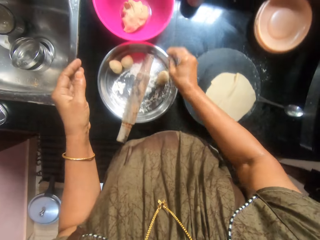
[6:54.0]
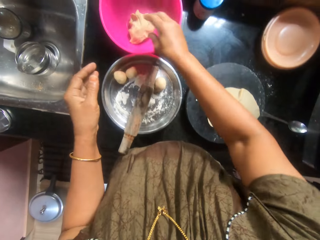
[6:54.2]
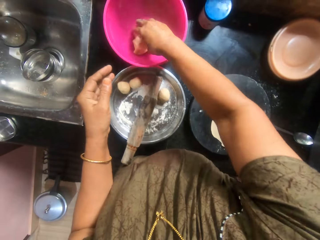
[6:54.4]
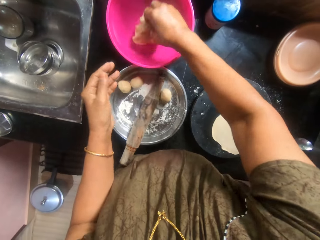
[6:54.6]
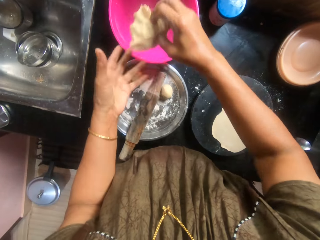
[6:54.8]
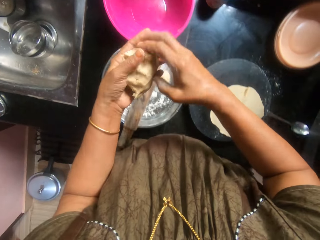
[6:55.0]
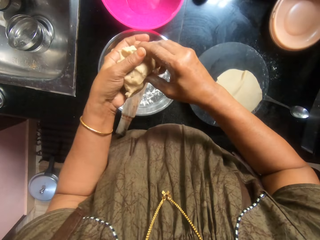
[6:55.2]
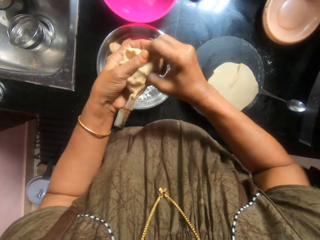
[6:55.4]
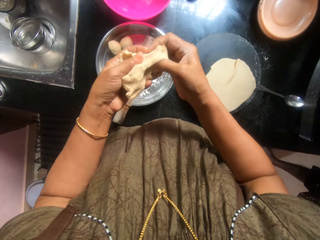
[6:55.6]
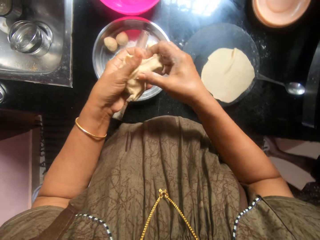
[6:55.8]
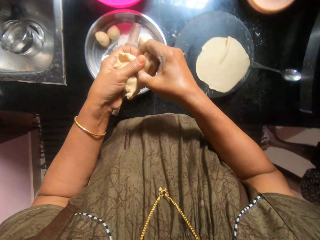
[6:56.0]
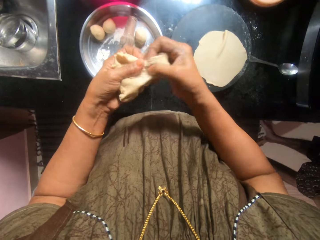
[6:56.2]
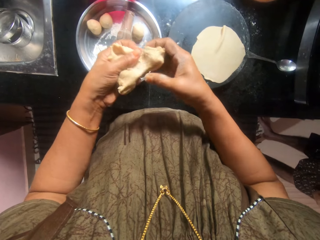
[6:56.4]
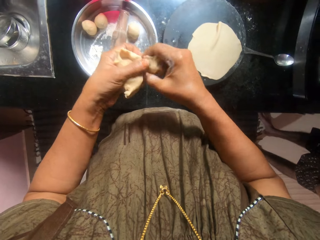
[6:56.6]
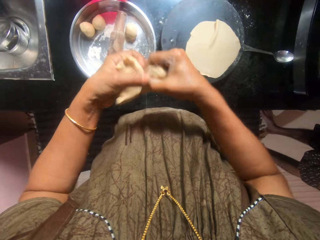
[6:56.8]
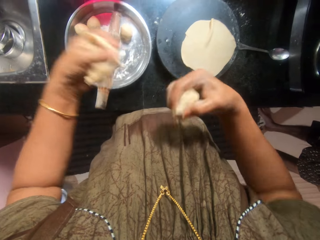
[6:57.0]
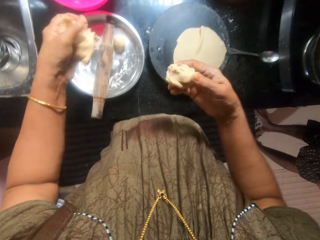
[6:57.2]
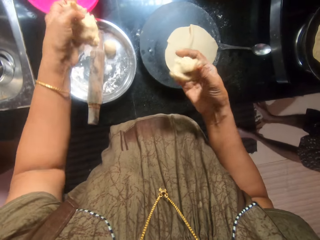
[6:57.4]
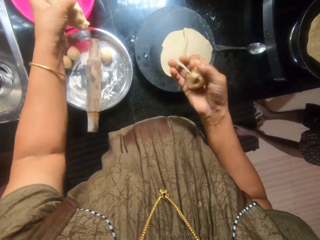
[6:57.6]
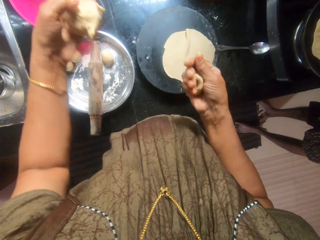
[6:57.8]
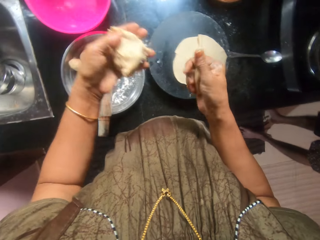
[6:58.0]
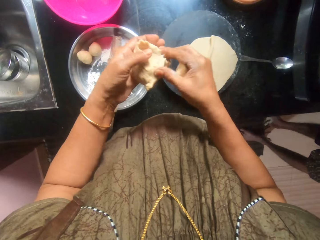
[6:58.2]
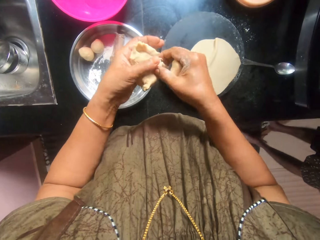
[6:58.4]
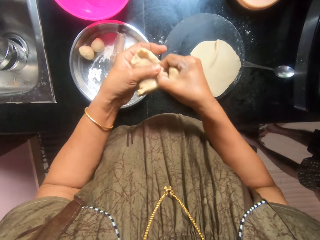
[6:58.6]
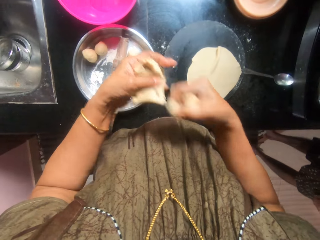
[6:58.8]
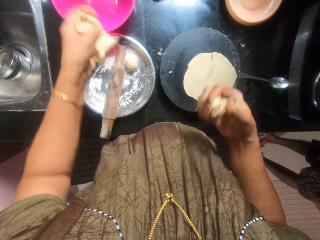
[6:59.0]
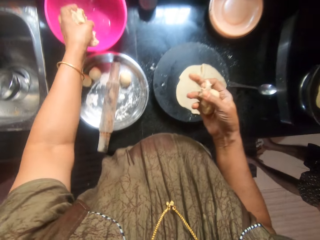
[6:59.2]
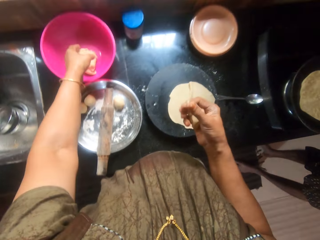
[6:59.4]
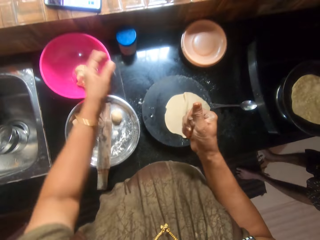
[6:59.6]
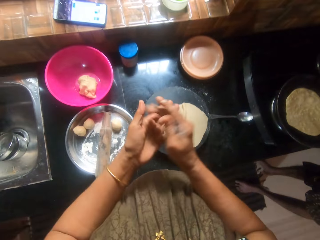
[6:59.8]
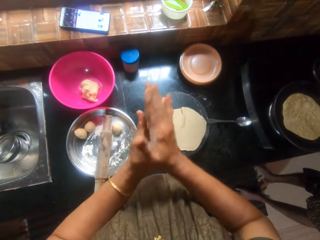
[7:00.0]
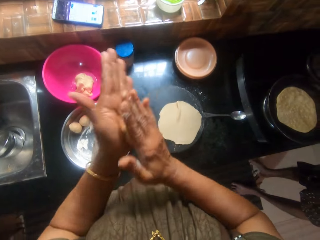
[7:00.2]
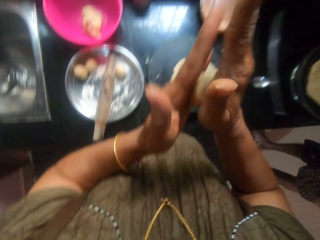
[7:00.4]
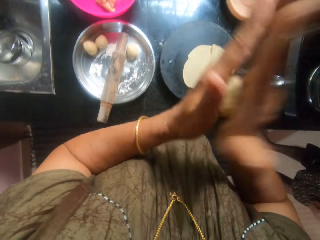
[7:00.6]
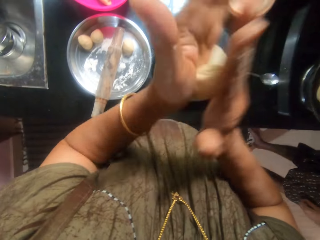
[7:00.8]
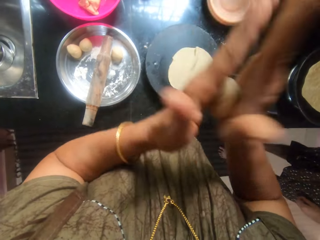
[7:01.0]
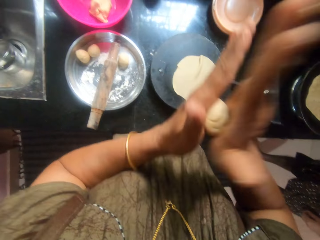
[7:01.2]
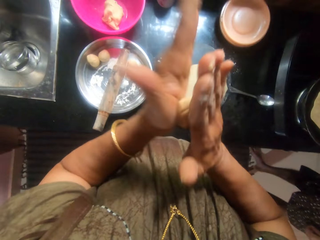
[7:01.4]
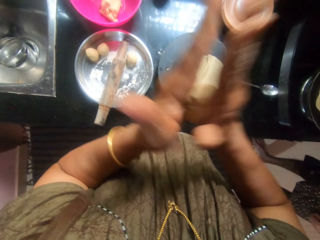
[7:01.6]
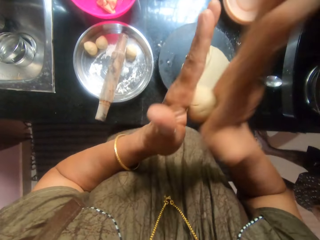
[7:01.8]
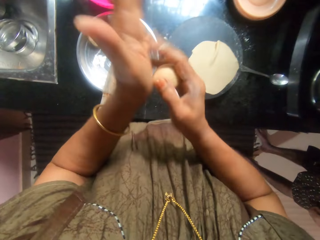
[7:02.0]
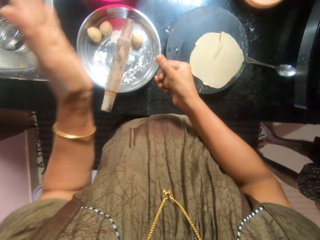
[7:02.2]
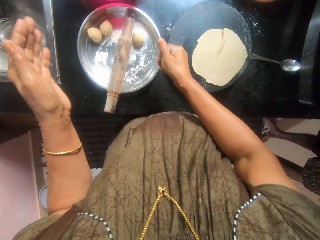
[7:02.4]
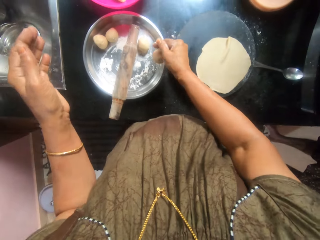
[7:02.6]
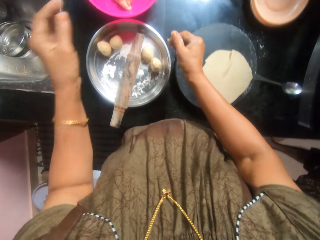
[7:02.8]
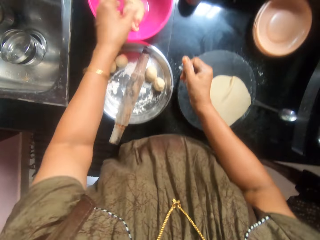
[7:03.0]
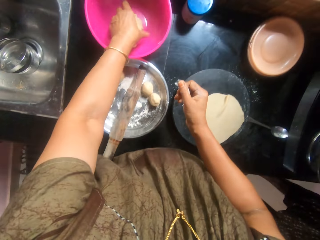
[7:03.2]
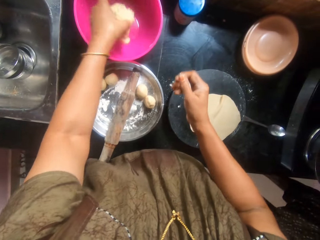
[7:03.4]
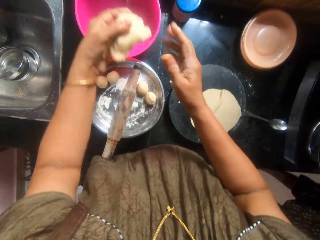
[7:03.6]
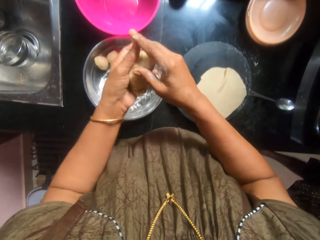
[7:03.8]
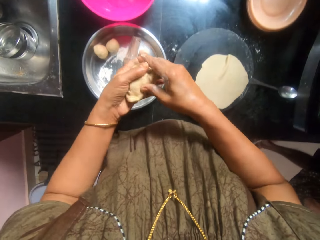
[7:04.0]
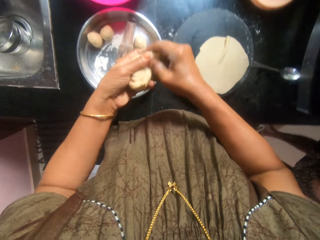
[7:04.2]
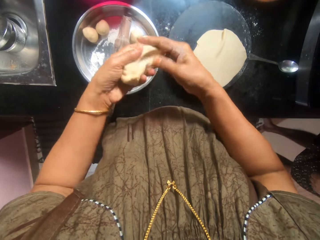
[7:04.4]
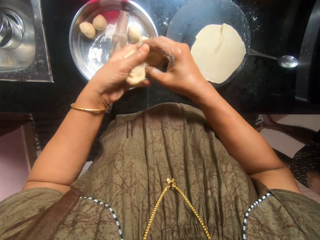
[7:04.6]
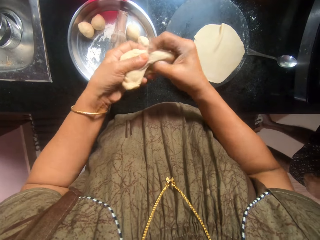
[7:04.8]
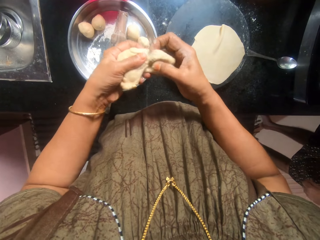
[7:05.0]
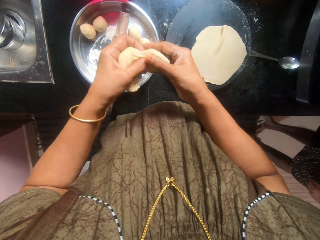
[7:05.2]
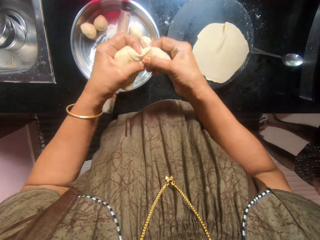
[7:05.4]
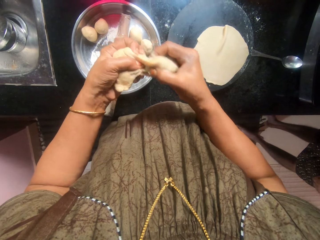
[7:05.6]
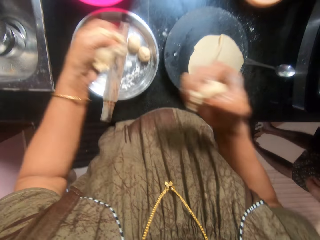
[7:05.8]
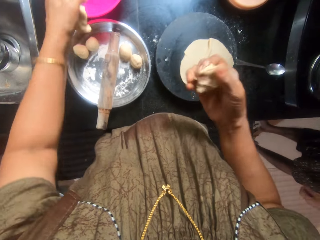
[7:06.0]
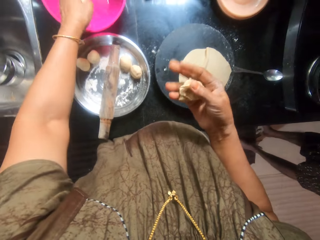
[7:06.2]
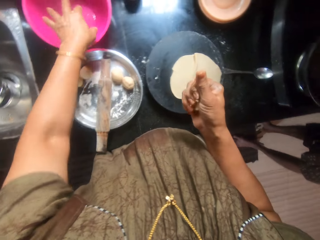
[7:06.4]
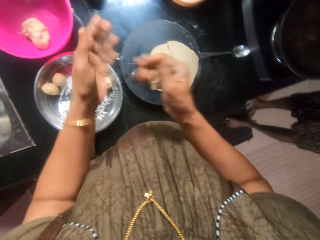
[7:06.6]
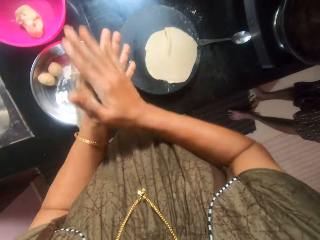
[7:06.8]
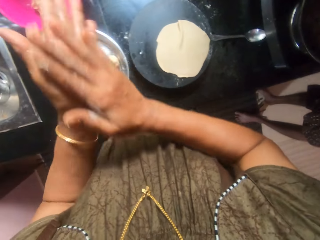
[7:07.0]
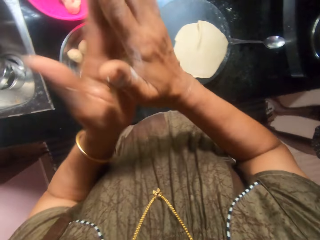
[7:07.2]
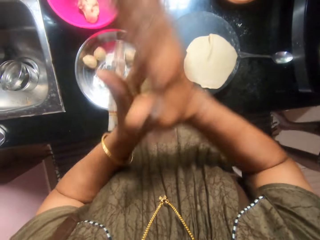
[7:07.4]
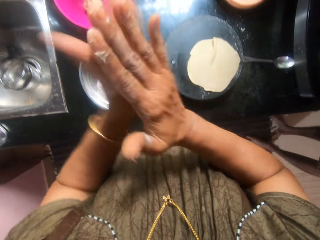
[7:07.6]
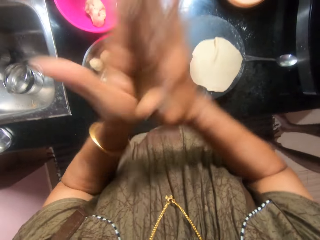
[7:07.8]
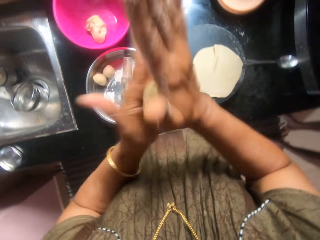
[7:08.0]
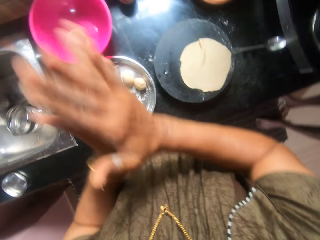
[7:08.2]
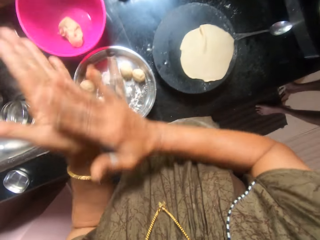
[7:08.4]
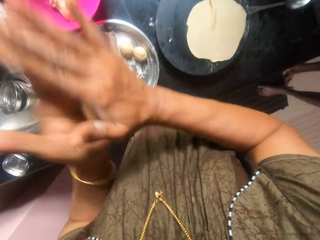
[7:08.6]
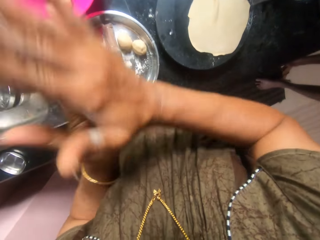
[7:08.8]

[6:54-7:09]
The camera wearer drops the dough inside the tray. They pick the dough from the pink bowl. They cut a piece of dough. They take from the dough. They drop the dough back in the pink bowl. They rub the dough into a ball using hands. They drop the dough inside the tray. They pick the dough from the pink bowl. They take from the dough. They cut a piece of dough. They drop the dough back in the pink bowl. They rub the dough into a ball.

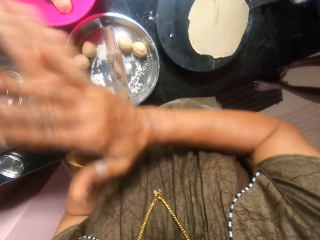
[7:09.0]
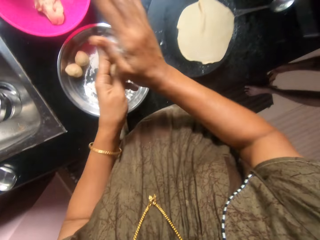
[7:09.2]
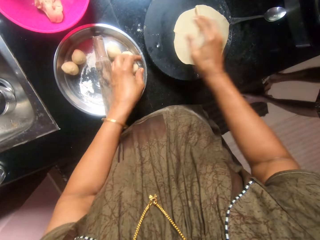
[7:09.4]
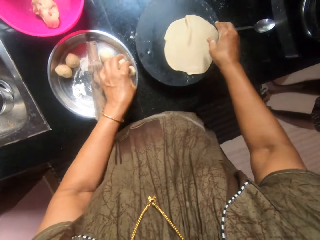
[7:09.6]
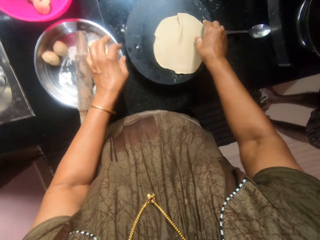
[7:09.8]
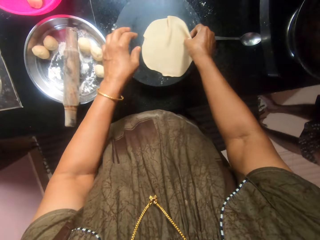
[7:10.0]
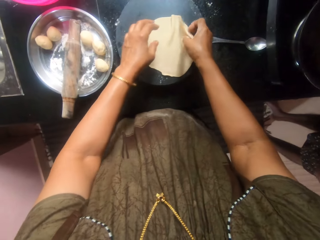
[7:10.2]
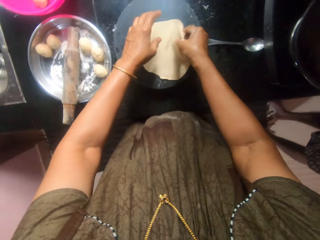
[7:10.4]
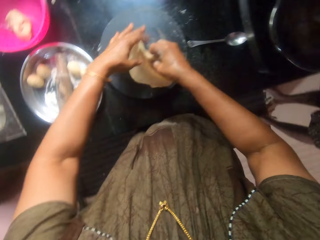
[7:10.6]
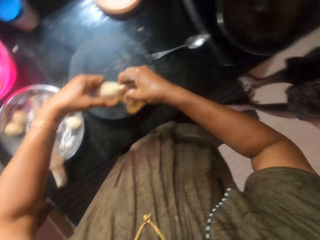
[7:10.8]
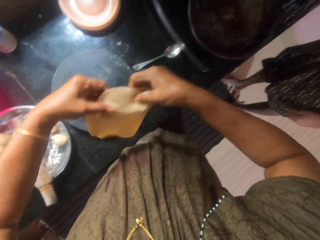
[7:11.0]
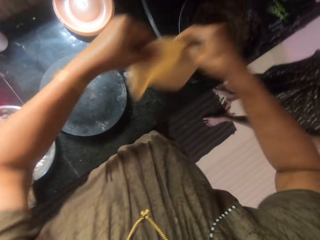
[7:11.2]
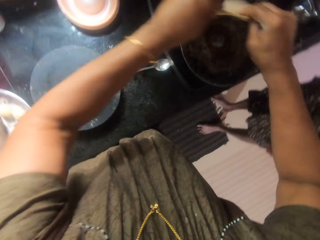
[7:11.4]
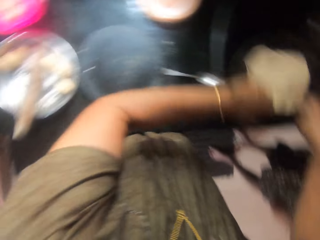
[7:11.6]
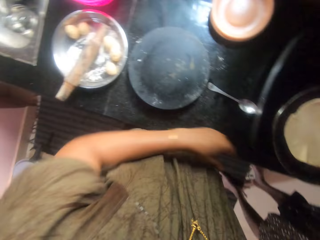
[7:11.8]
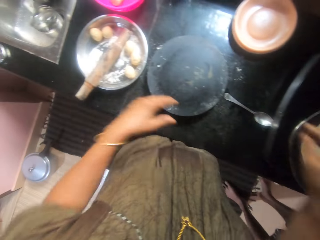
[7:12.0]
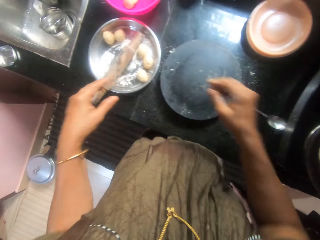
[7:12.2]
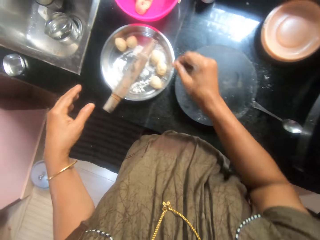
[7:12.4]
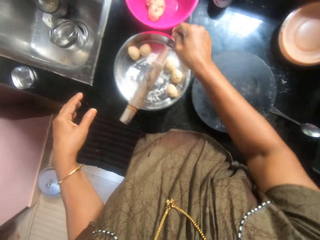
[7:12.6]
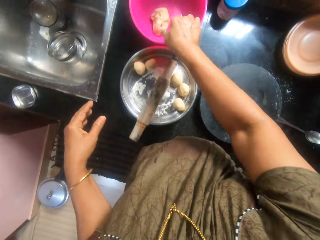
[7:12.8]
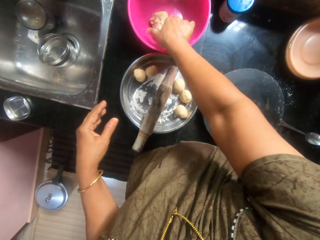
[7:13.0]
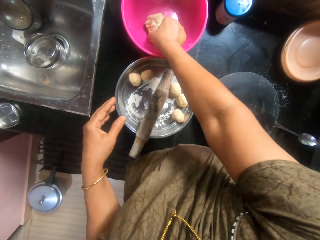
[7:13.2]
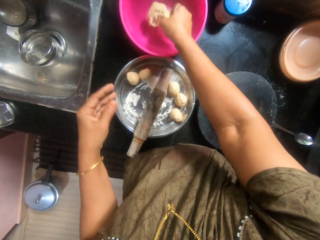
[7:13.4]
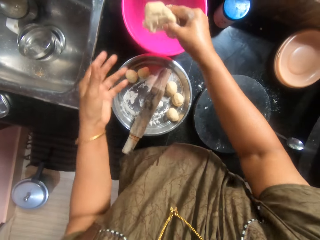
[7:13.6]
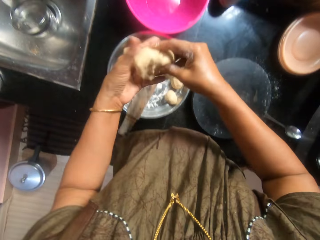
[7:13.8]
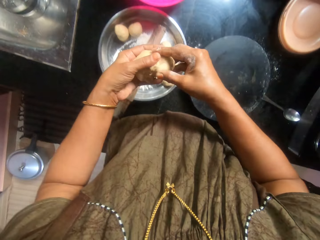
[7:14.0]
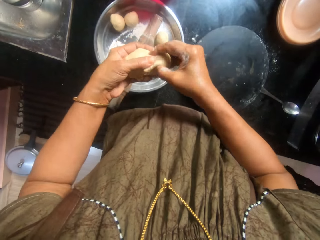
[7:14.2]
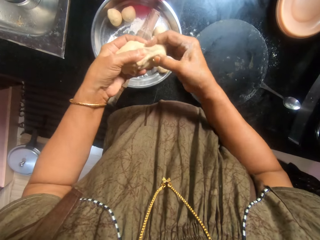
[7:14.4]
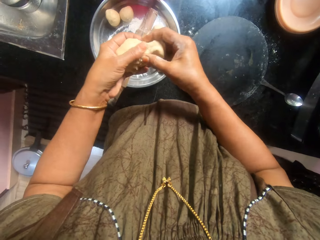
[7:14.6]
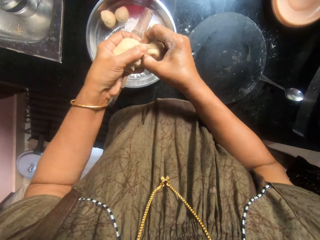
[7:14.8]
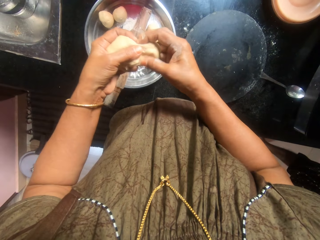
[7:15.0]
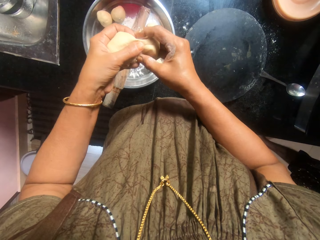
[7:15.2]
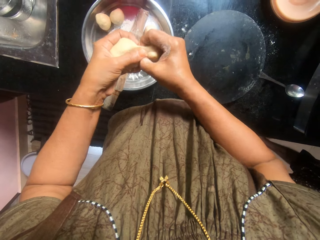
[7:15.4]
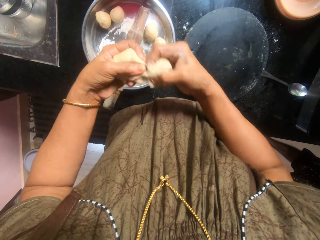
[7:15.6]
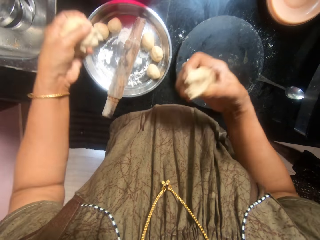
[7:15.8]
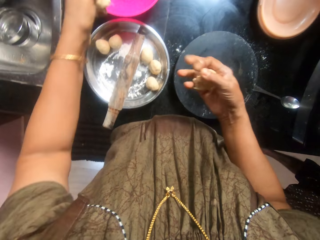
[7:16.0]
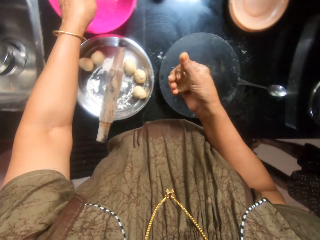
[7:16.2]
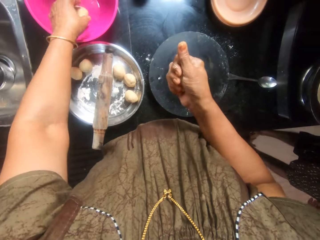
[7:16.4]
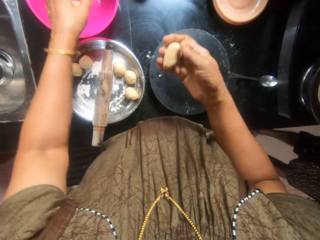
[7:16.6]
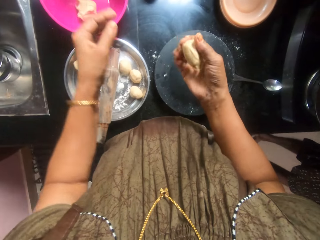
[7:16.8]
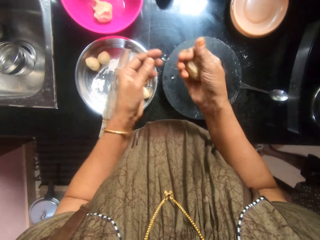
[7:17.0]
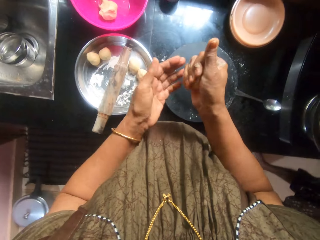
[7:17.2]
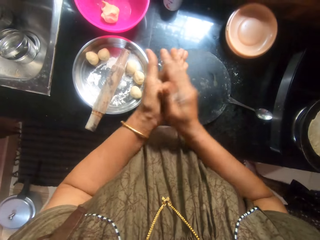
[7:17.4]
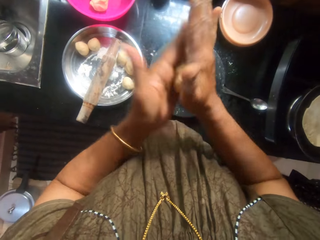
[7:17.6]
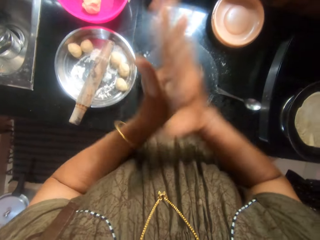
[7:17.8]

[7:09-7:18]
The camera wearer drops the dough inside the tray. They pick the dough from the pastry board. They place the dough inside the pan. They pick the dough from the pink bowl. They take from the dough. They cut a piece of dough. They drop the dough back in the pink bowl. They rub the dough into a ball.
